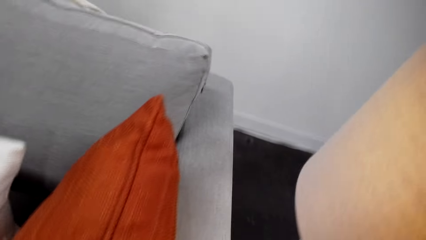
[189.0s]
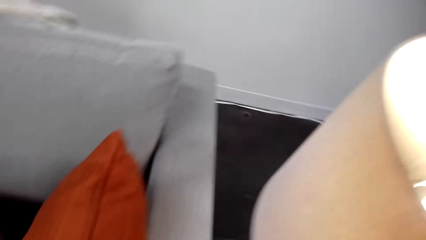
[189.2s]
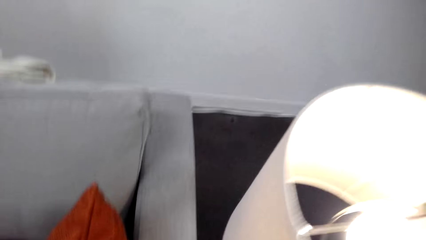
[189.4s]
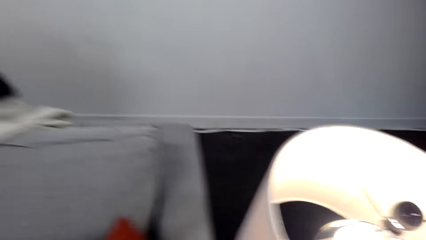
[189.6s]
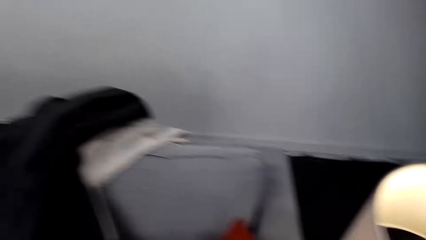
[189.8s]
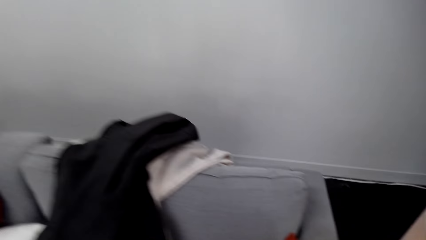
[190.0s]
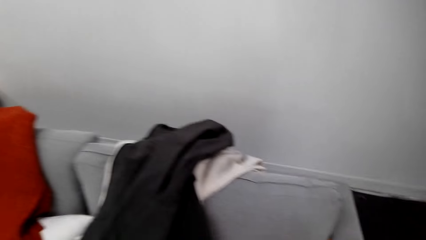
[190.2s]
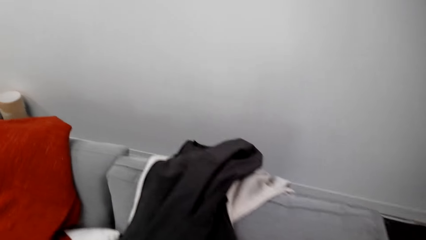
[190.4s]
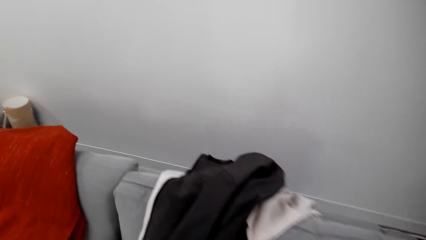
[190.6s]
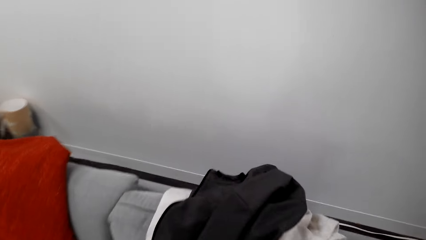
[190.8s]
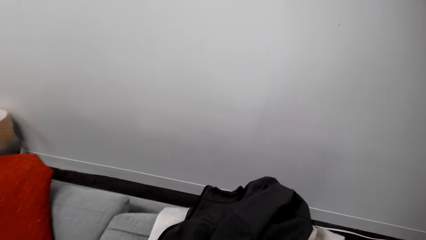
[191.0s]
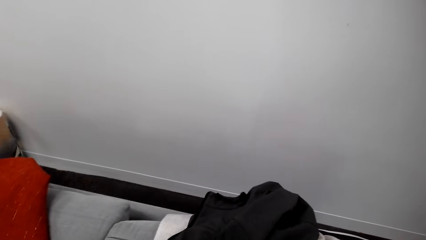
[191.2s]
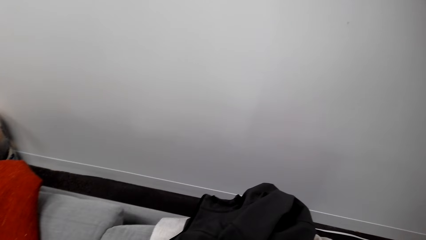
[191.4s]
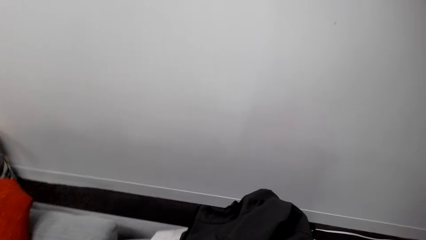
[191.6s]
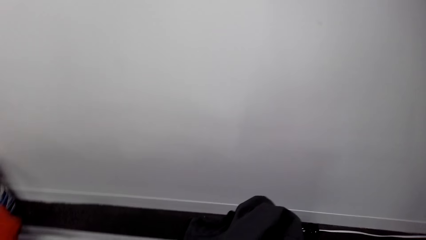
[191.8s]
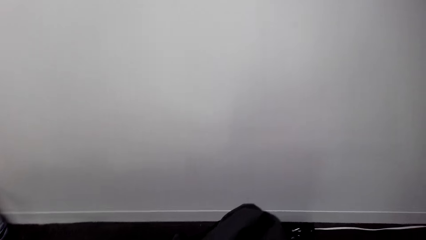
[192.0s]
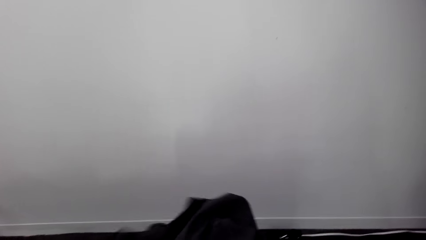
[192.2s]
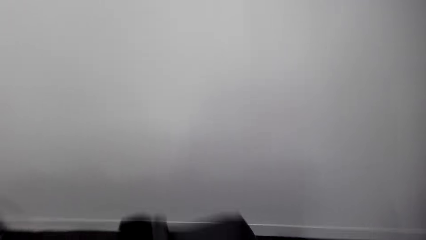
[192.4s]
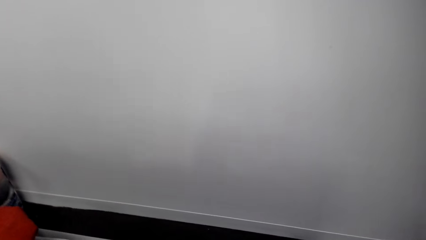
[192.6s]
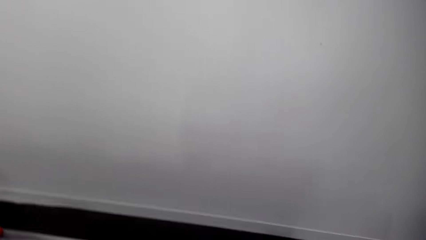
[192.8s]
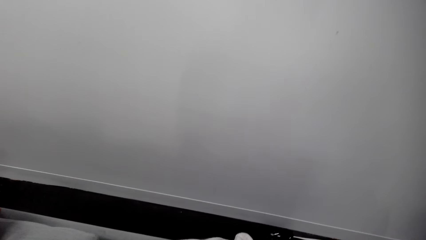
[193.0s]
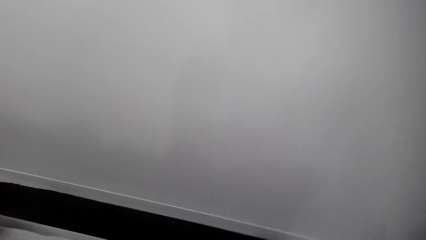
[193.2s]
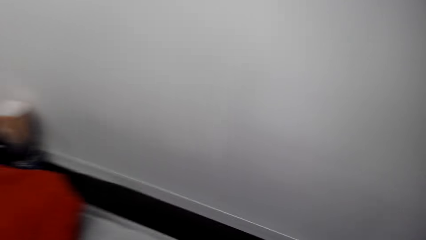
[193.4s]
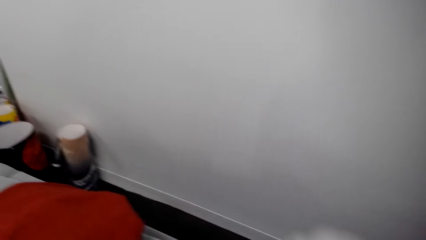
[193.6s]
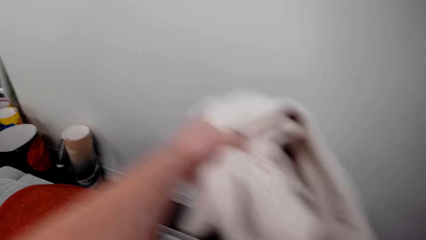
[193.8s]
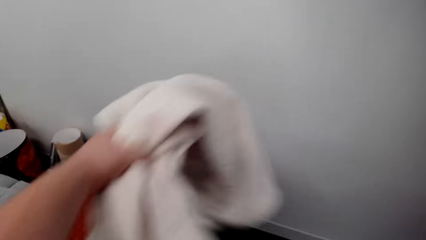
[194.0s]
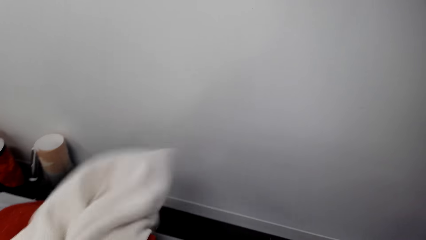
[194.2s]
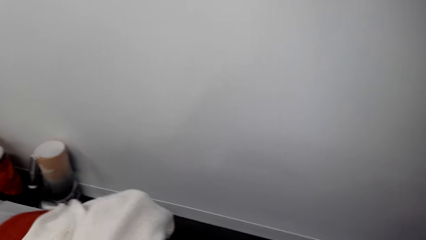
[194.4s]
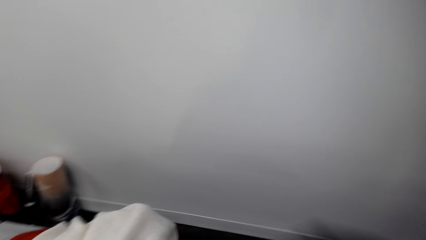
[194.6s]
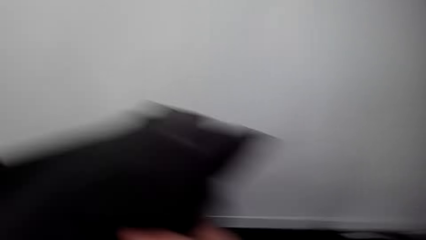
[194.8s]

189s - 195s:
The camera wearer looks around. They arrange things on the couch.

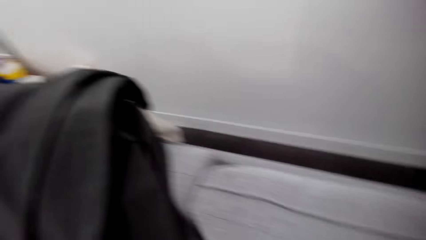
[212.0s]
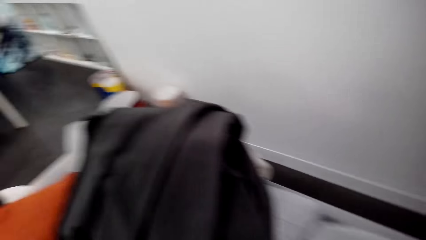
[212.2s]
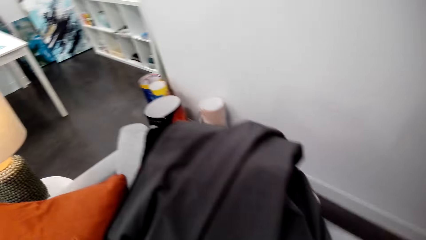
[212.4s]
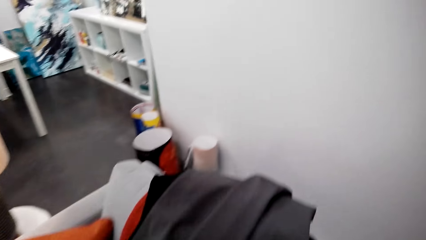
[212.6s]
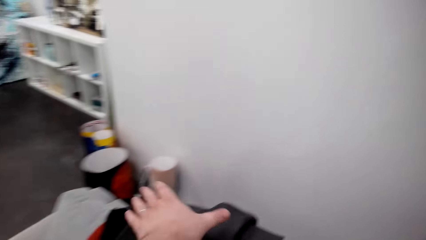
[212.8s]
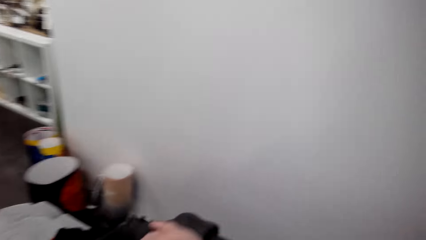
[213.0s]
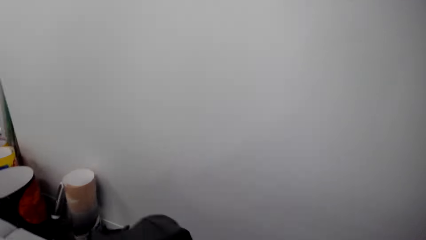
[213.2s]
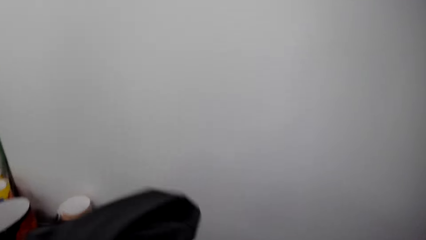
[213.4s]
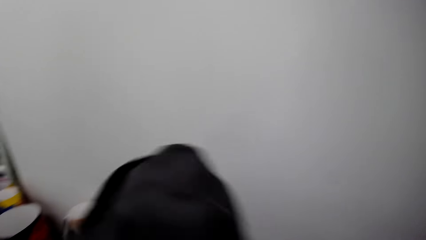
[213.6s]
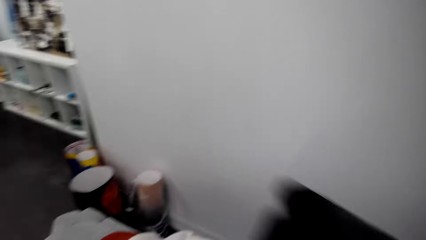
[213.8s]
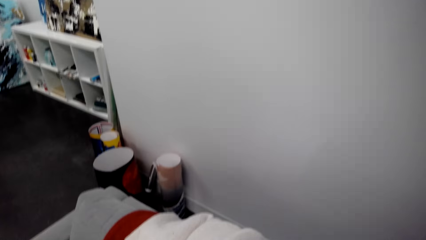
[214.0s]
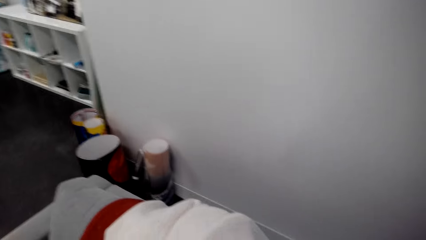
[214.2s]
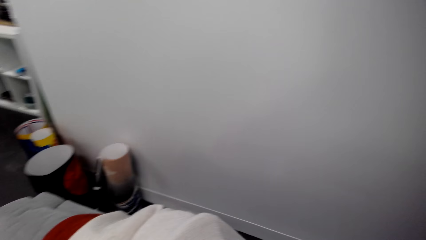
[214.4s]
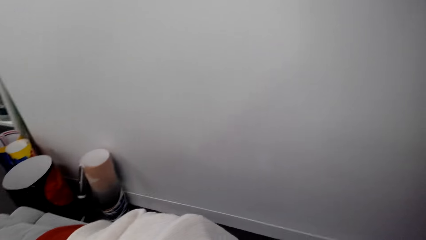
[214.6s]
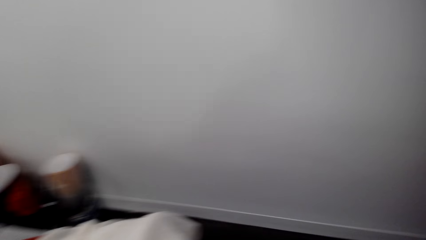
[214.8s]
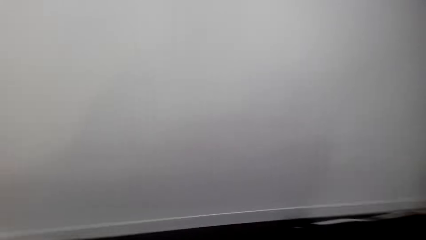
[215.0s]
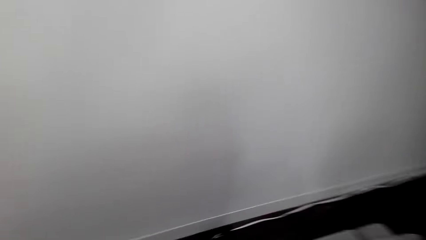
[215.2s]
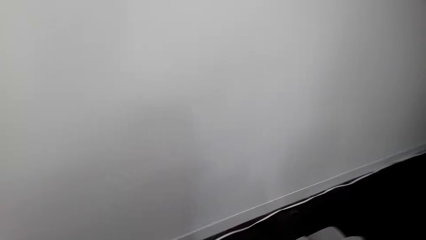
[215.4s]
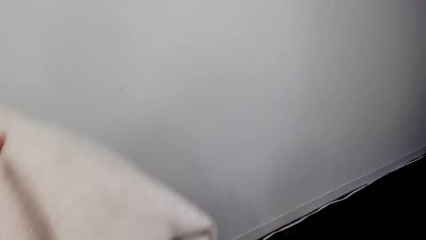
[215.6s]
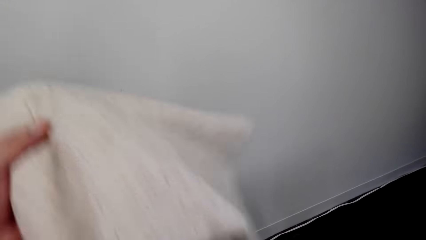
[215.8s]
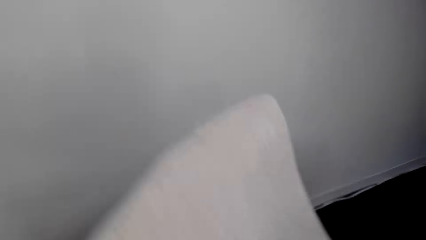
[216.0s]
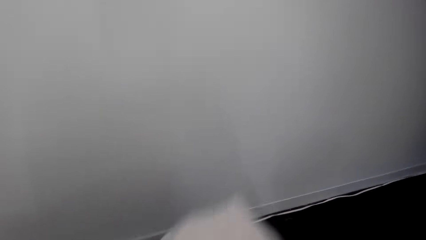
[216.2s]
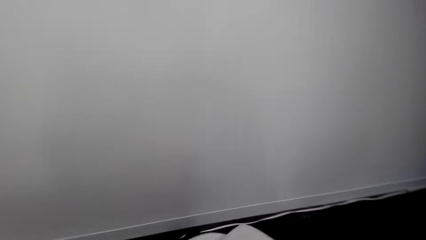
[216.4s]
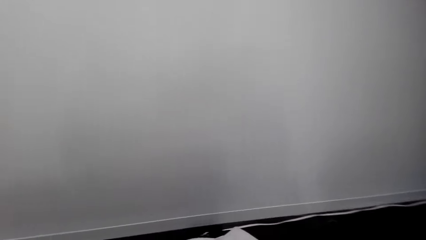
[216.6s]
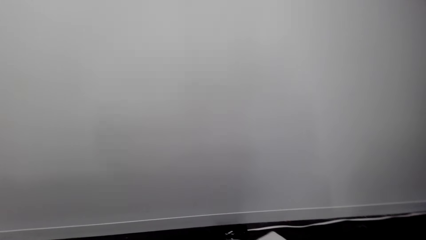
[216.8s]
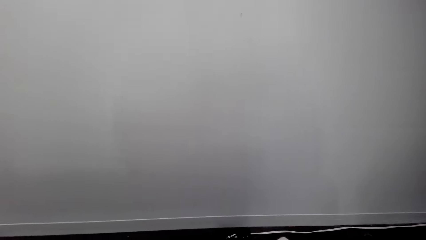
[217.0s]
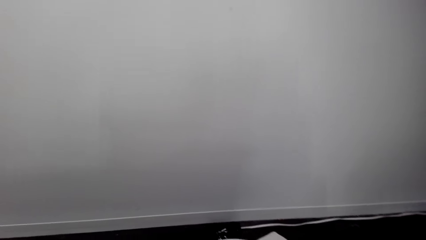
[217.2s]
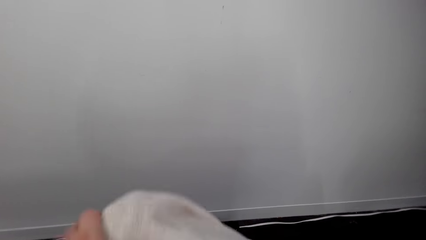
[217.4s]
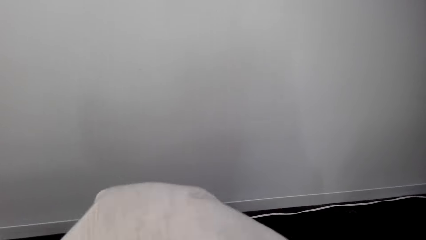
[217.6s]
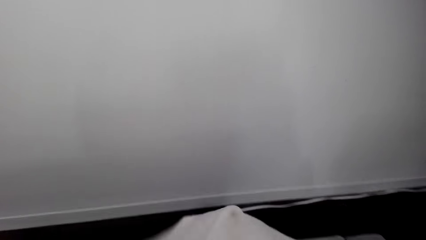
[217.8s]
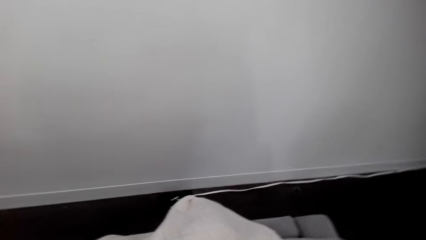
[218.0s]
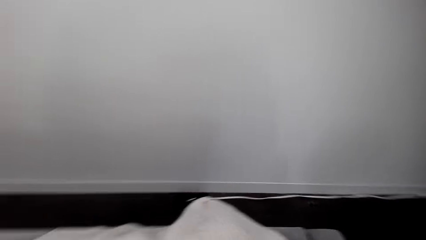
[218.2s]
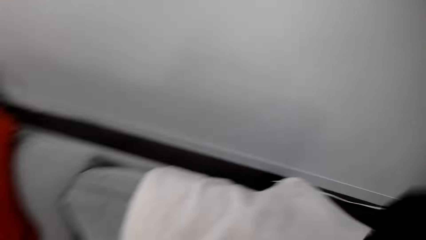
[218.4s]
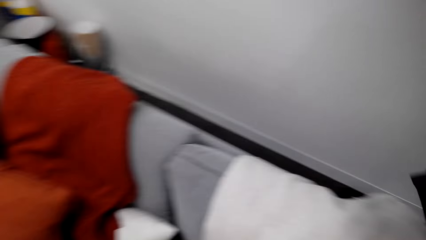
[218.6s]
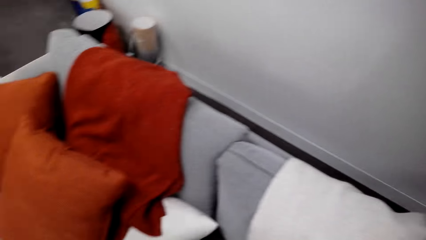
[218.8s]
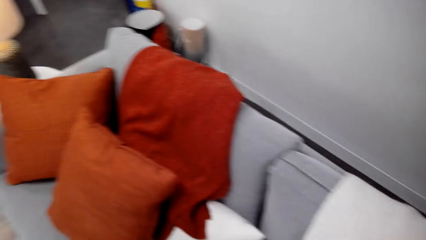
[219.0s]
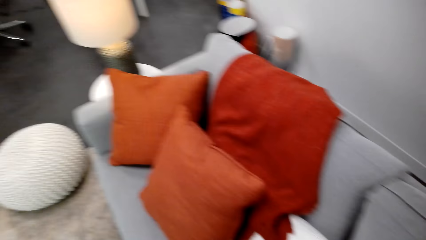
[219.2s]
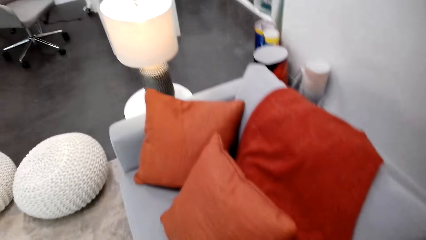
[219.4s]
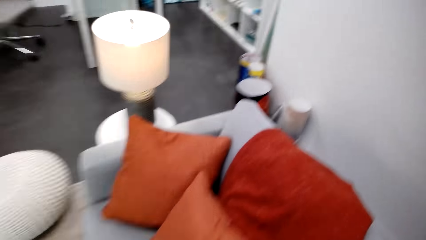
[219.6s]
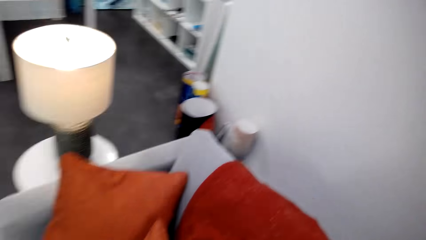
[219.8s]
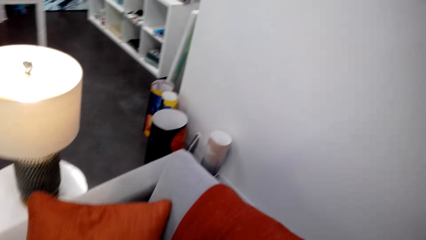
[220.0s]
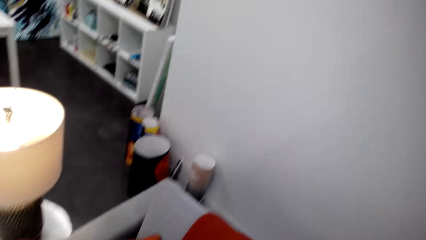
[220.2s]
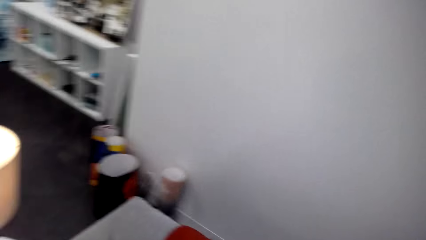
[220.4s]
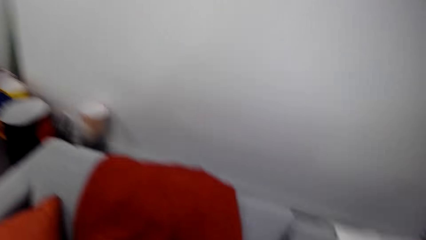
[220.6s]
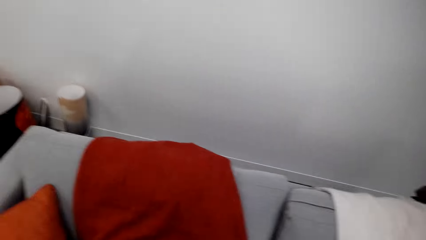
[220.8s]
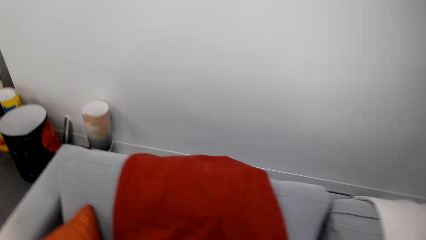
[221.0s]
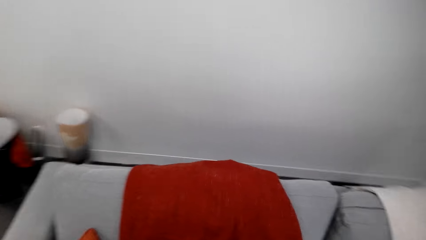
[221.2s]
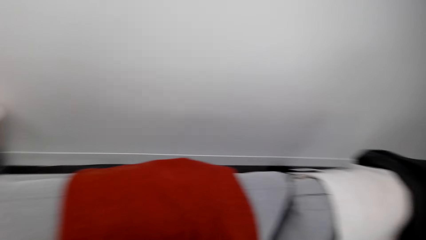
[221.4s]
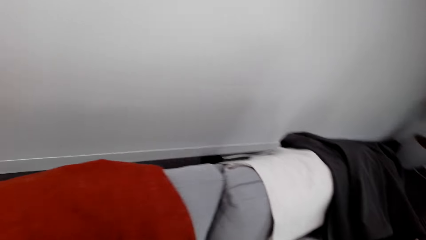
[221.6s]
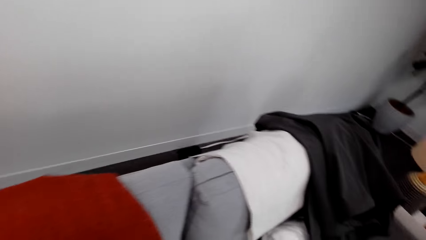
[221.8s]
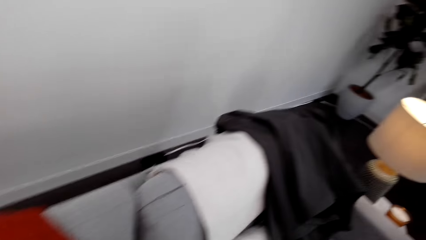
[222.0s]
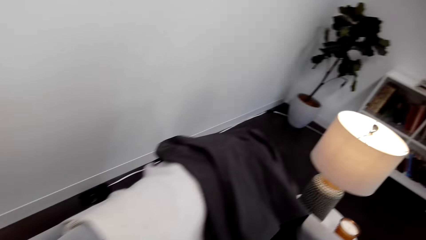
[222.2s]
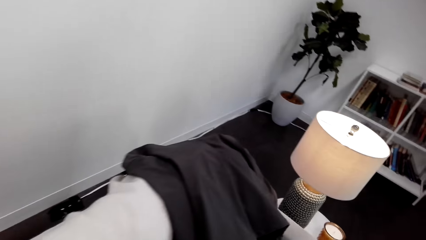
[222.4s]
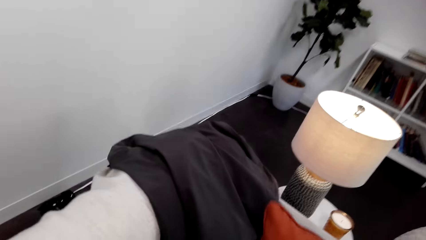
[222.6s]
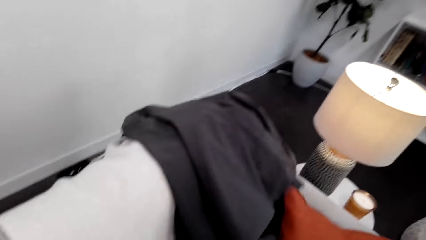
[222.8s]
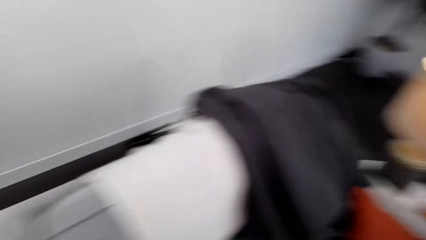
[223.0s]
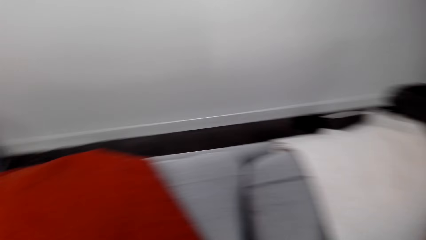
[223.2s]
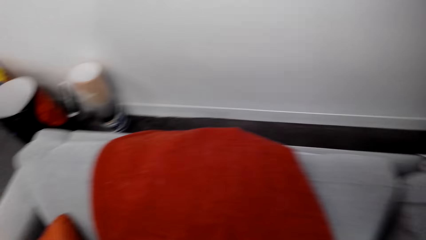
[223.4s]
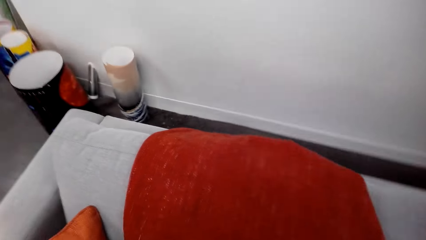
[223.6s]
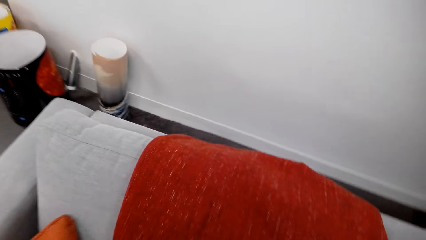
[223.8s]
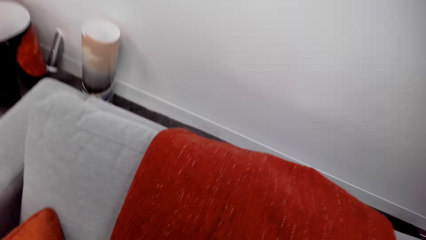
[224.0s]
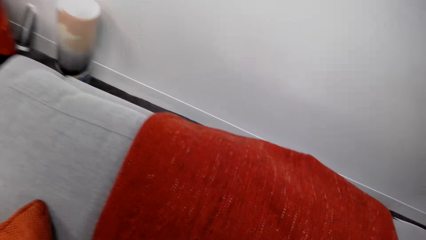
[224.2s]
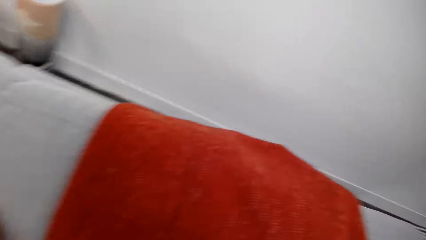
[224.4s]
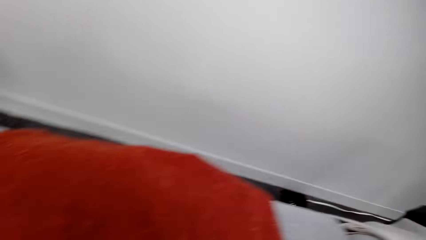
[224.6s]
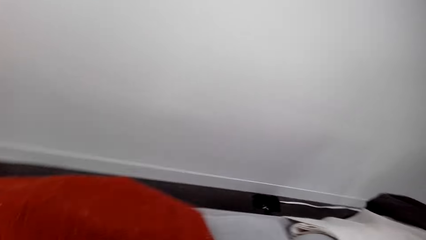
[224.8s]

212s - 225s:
The camera wearer picks up an object. They arrange the couch. They place a throw blanket on the couch. They look around. They walk around.
